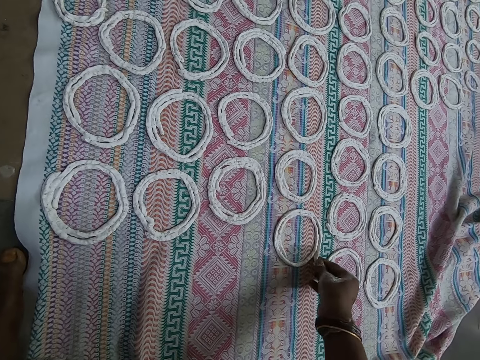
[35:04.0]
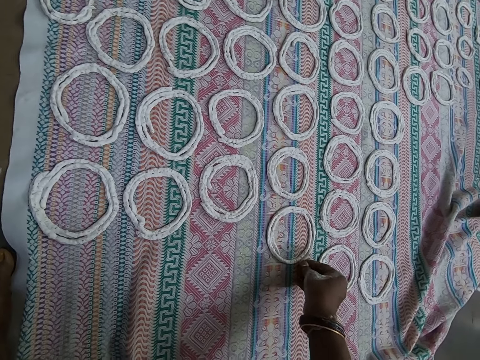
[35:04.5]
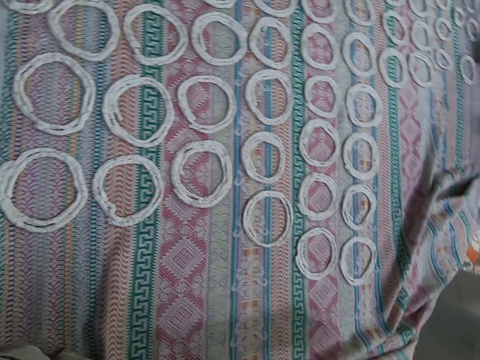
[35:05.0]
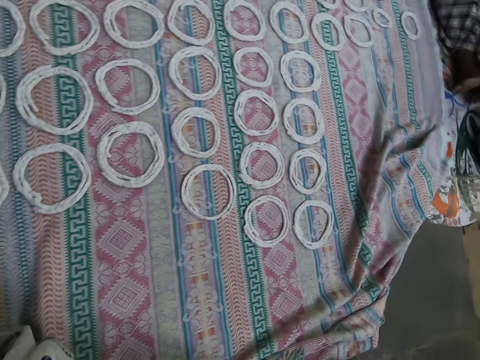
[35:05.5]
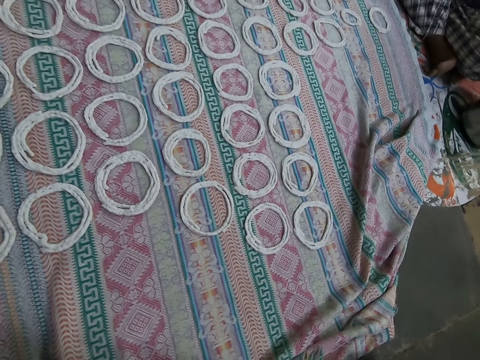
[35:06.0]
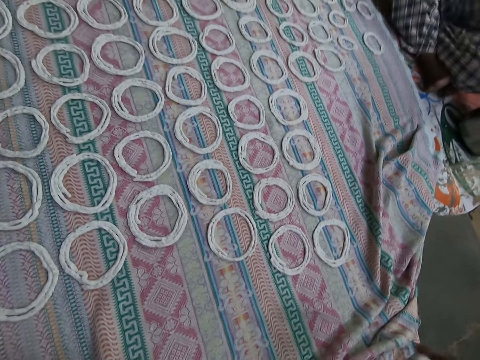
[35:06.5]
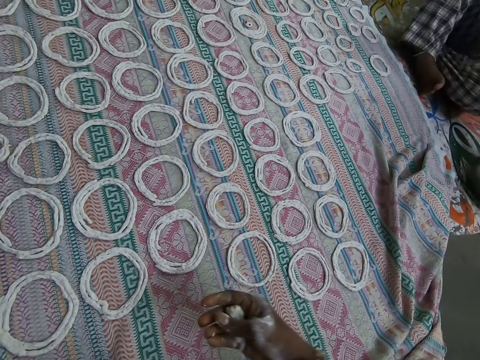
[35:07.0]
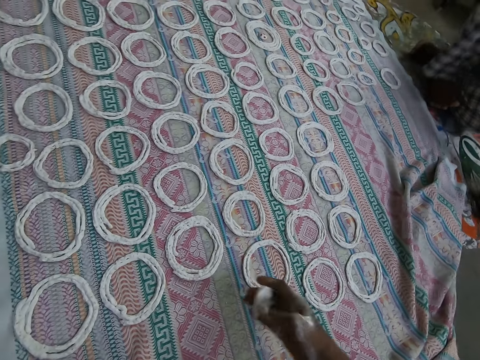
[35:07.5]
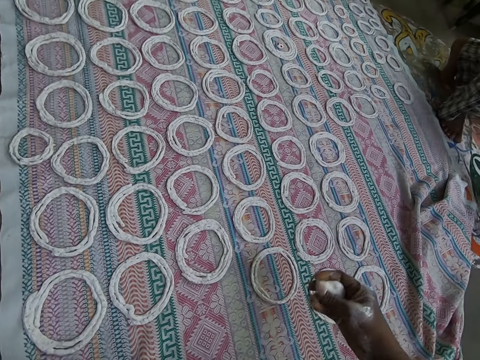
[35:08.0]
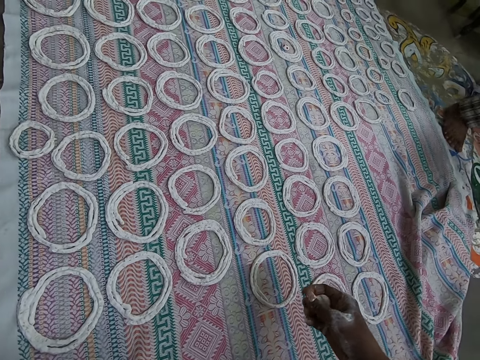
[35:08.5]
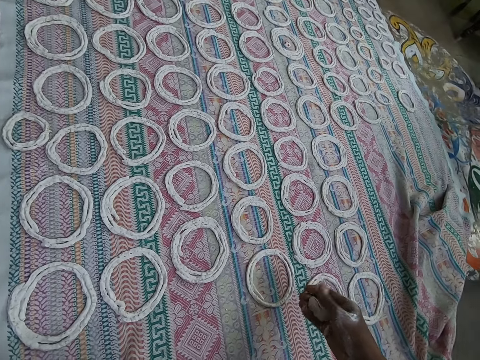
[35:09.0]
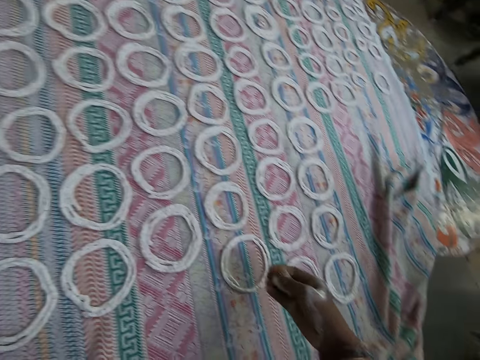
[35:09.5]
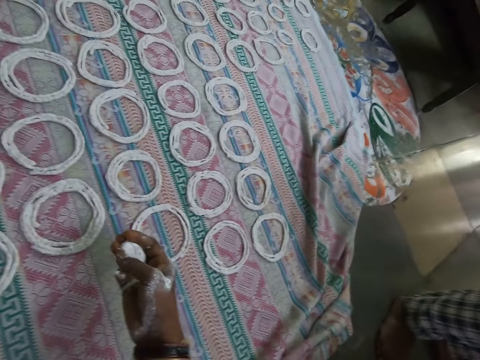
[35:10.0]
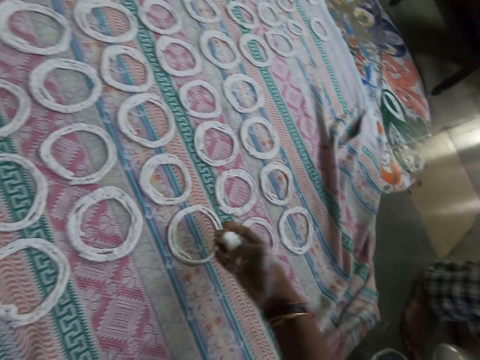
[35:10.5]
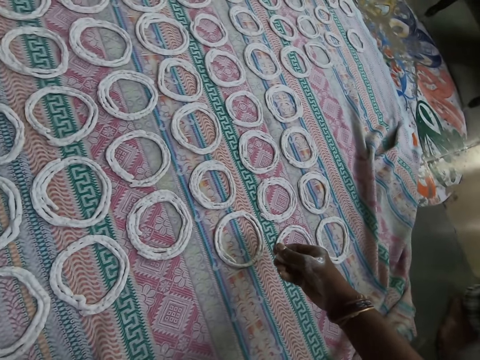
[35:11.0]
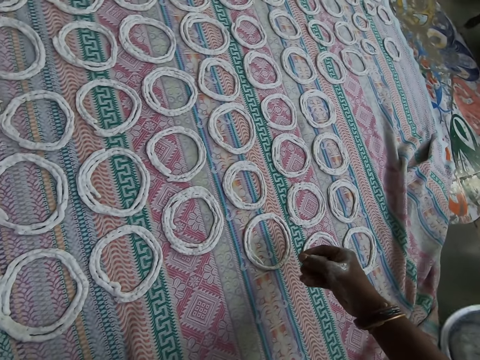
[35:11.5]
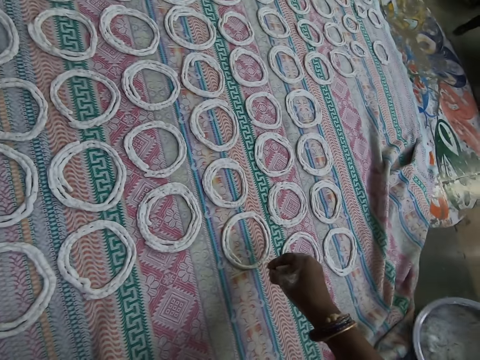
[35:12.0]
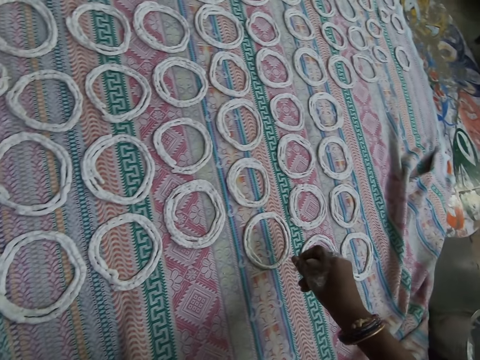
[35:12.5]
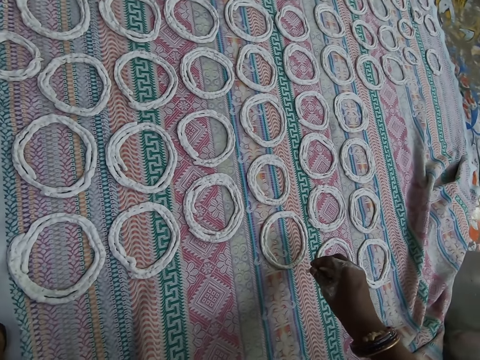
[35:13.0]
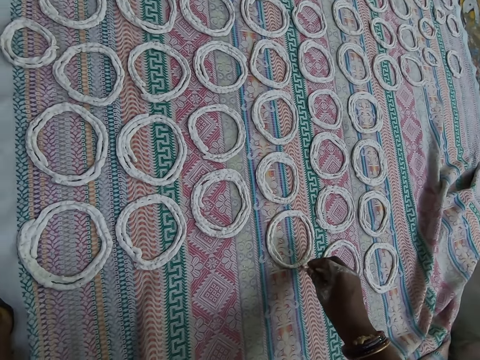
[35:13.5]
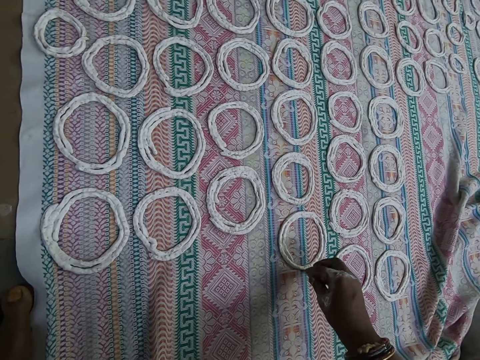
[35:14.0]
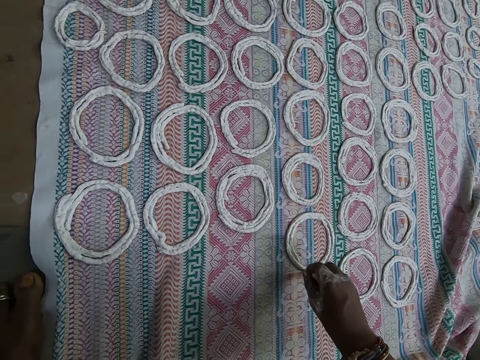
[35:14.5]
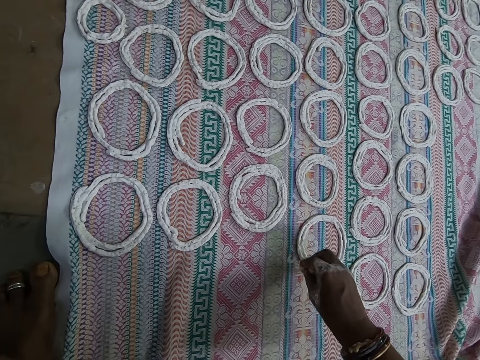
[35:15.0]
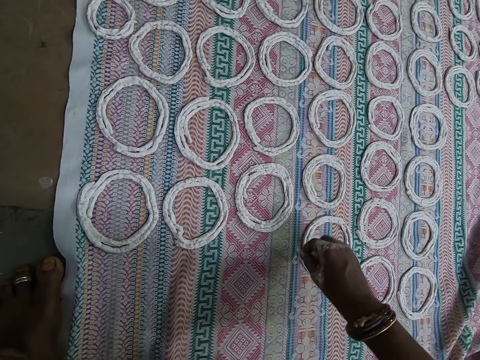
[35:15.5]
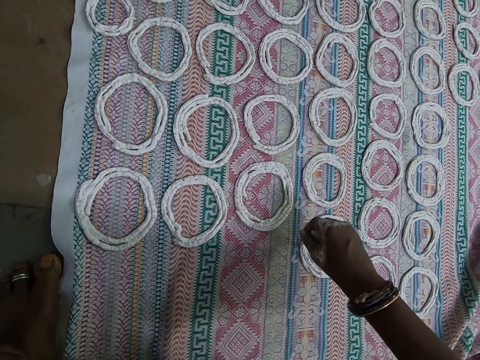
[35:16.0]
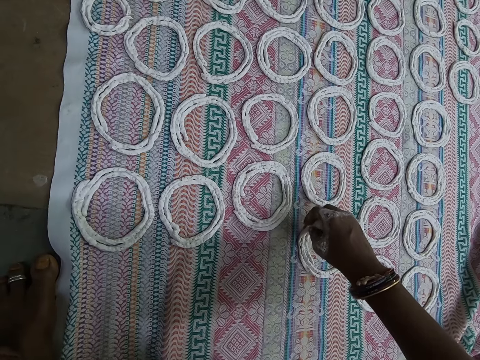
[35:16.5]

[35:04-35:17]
The camera wearer takes some murukku flour from the metal bowl on the floor with her right hand. She presses the murukku flour with her right hand. She interacts with the woman. She shapes the murukku flour on the sheet of cloth on the floor with her right hand.

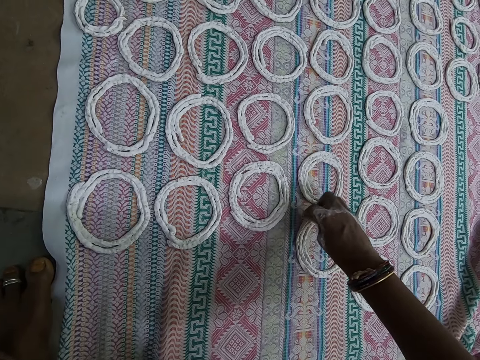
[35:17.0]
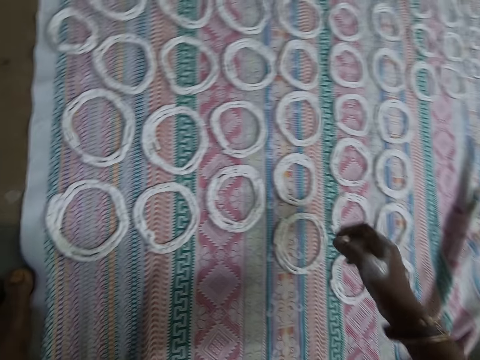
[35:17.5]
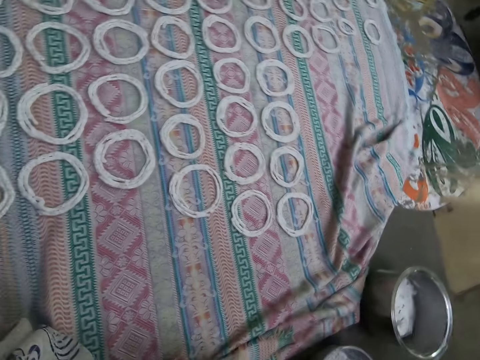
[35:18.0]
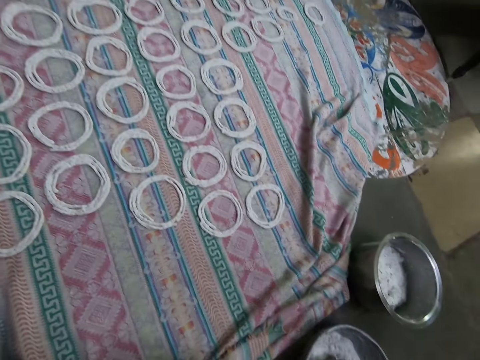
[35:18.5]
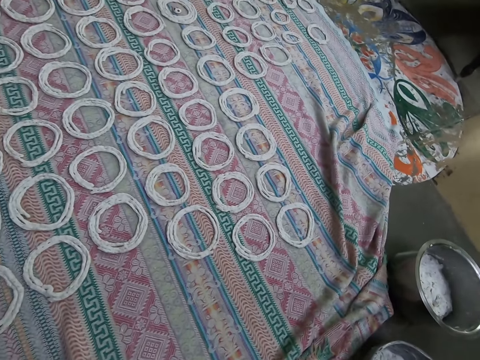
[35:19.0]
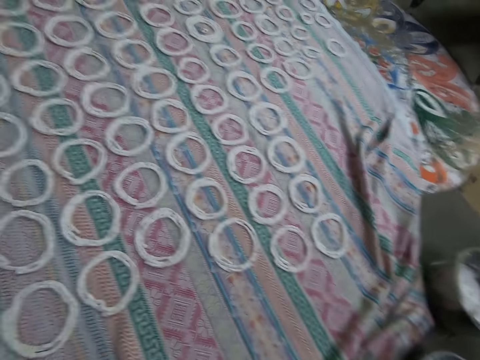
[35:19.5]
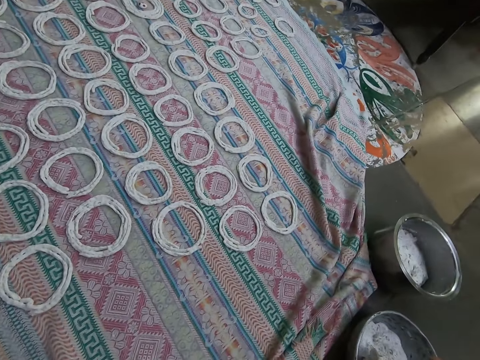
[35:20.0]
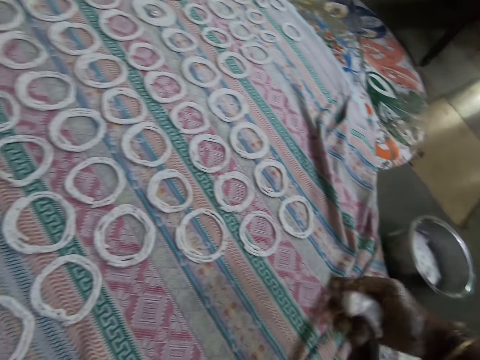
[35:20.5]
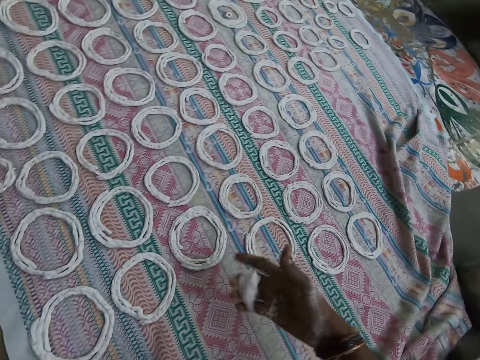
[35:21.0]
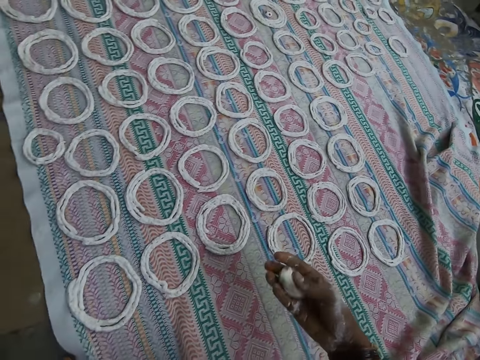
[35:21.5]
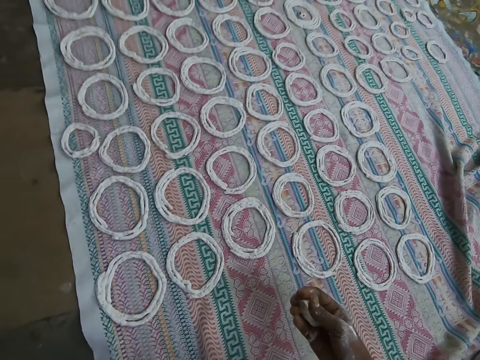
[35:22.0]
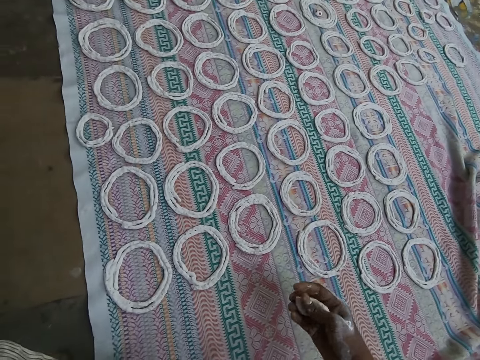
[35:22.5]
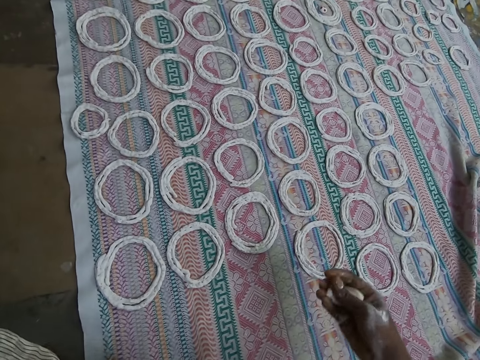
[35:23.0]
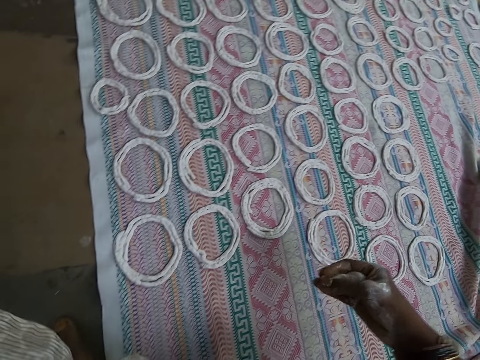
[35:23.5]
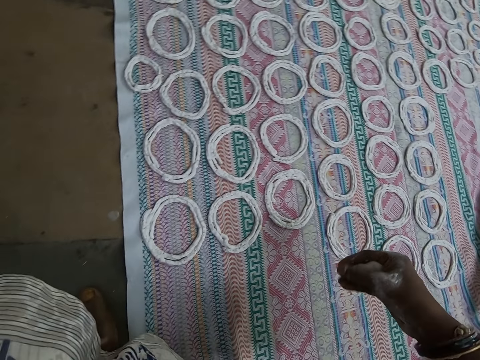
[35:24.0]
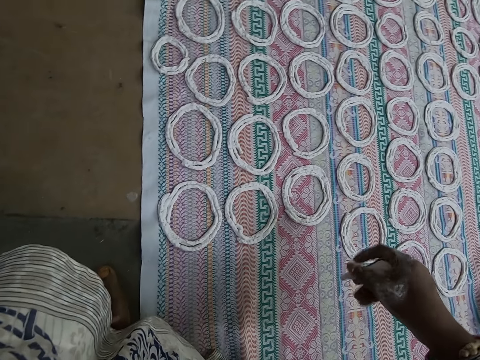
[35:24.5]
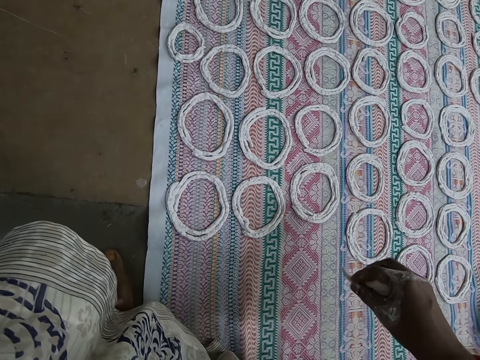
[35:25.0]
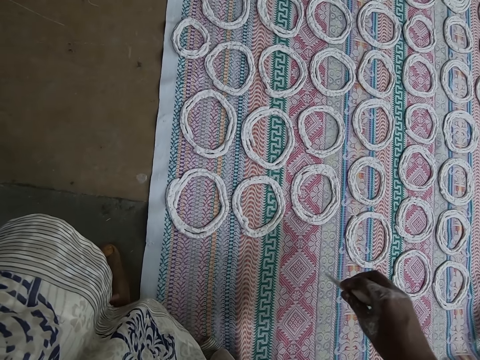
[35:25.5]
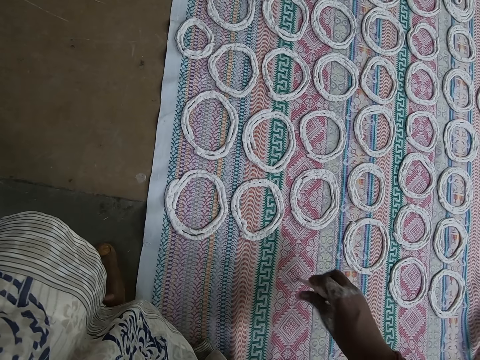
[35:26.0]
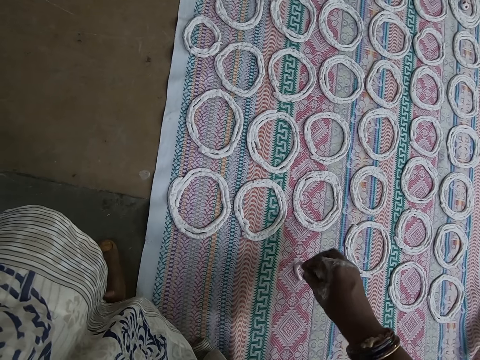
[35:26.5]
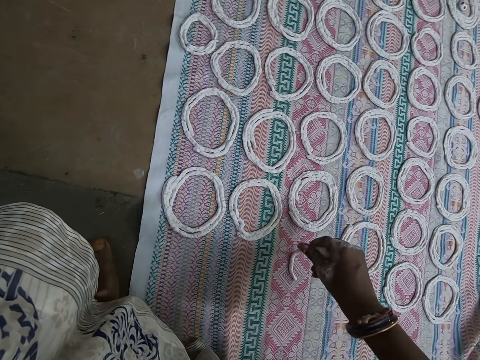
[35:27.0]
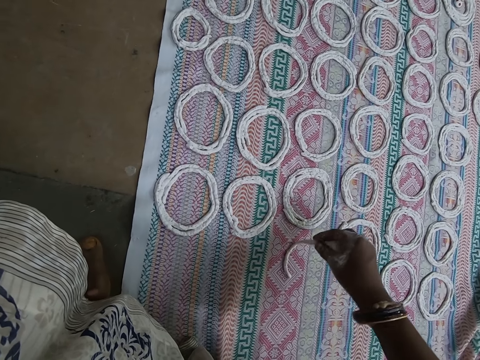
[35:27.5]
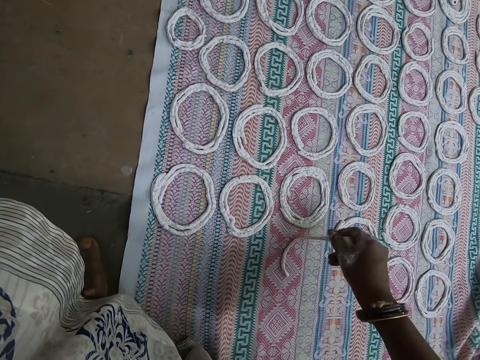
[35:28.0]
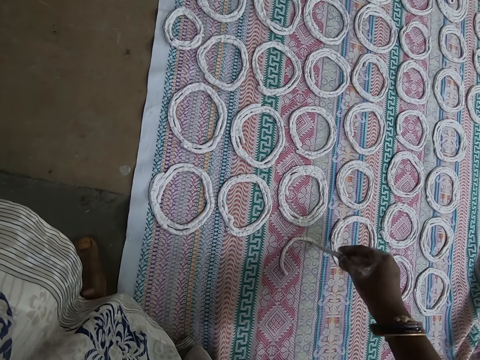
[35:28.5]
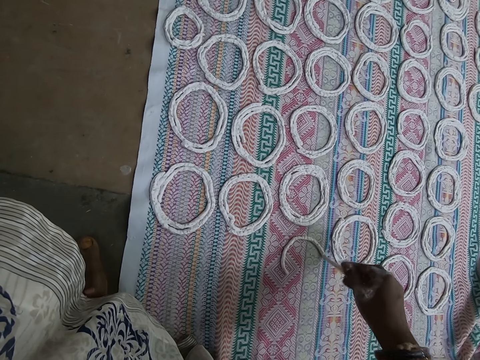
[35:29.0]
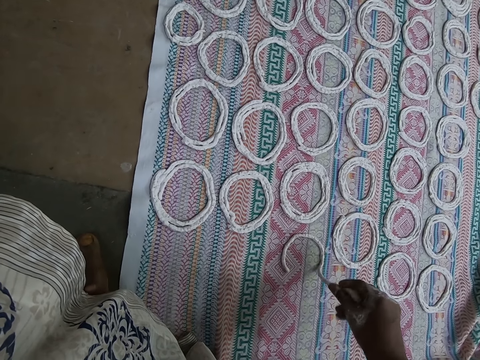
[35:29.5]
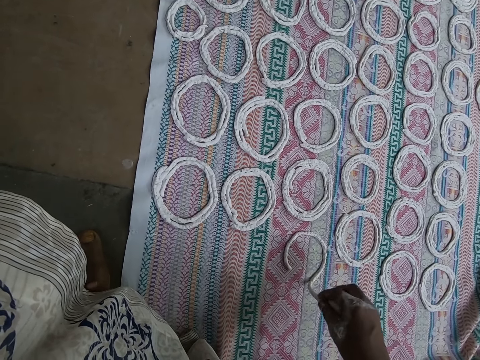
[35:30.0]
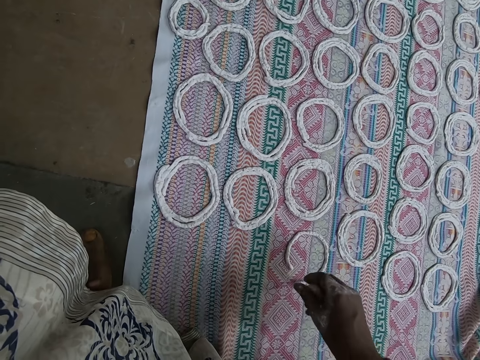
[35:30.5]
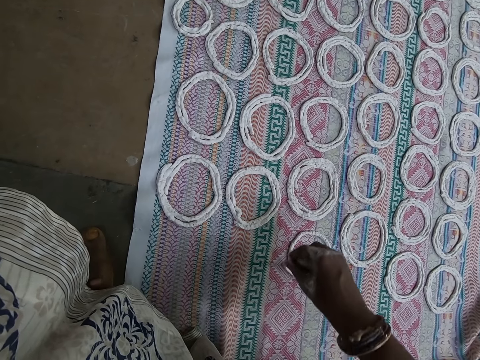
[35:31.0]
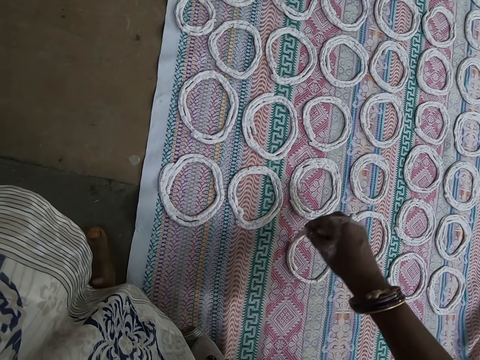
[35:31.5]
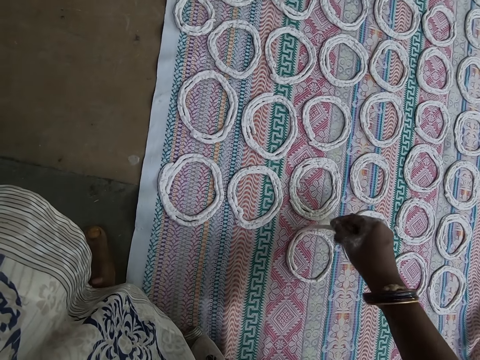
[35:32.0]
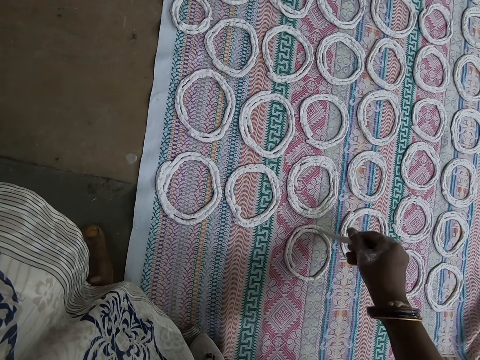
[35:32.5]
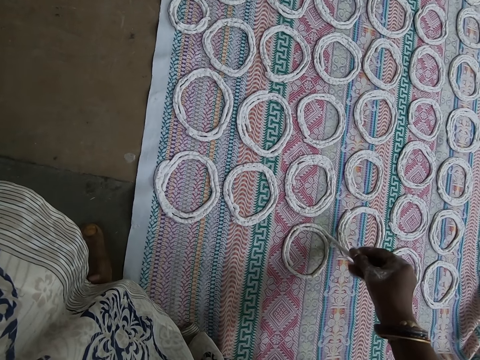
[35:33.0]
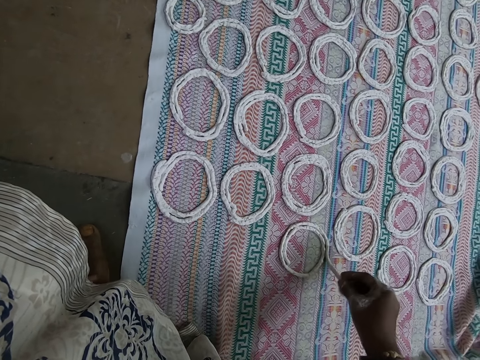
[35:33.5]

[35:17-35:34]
The camera wearer takes some murukku flour from the metal bowl on the floor with her right hand. She presses the murukku flour with her right hand. She shapes the murukku flour on the sheet of cloth on the floor with her right hand.
